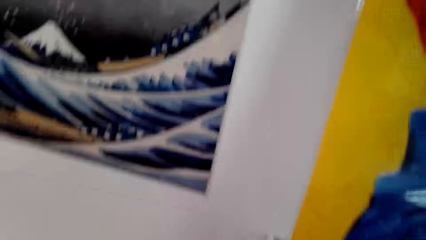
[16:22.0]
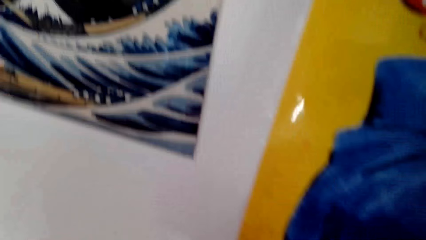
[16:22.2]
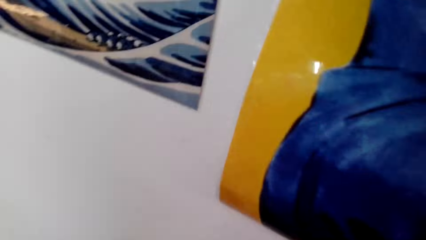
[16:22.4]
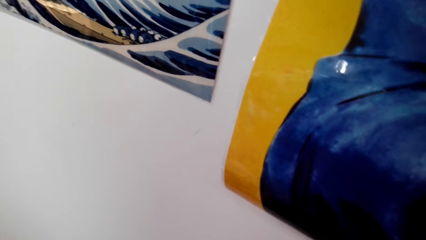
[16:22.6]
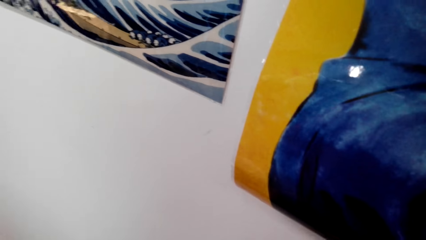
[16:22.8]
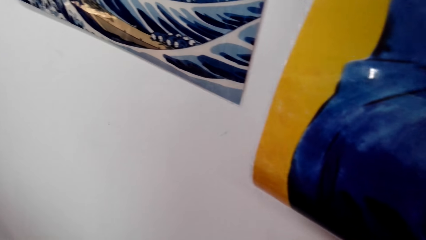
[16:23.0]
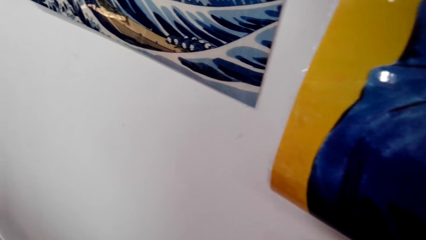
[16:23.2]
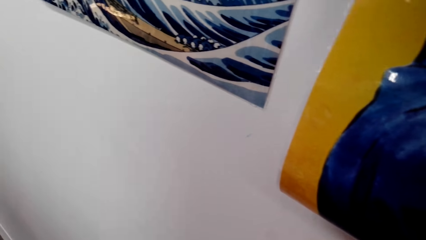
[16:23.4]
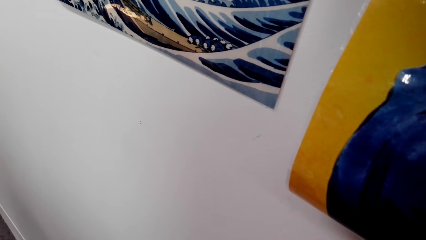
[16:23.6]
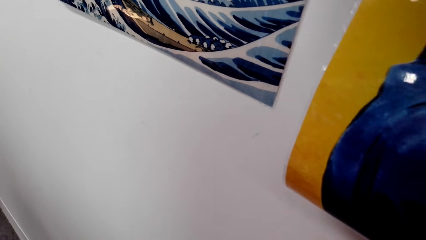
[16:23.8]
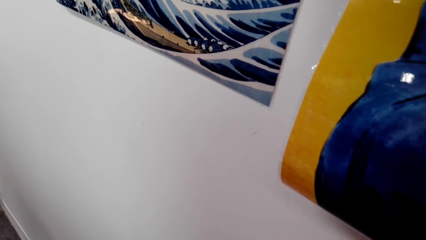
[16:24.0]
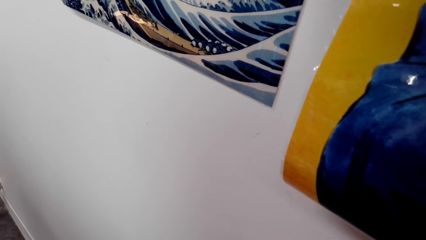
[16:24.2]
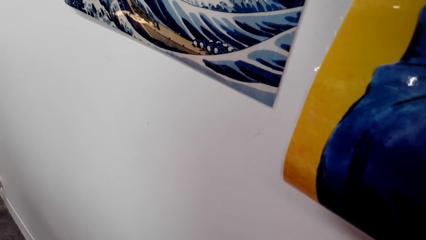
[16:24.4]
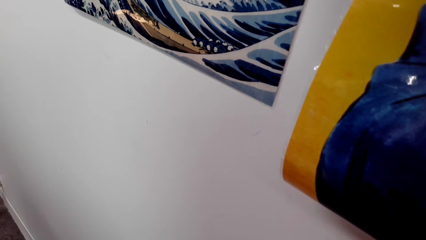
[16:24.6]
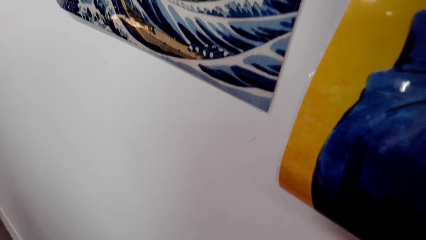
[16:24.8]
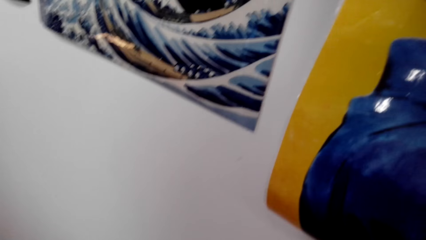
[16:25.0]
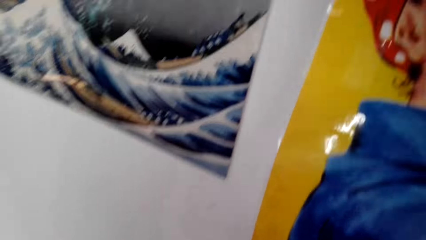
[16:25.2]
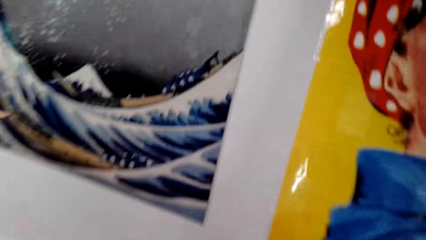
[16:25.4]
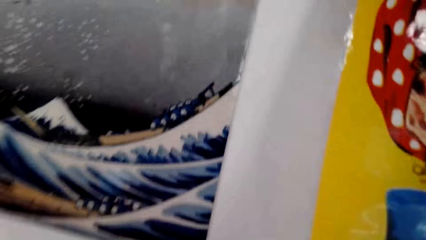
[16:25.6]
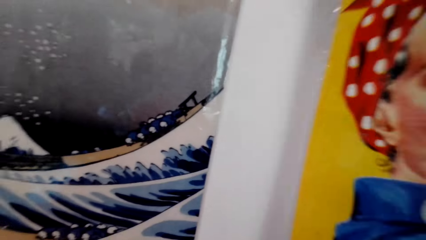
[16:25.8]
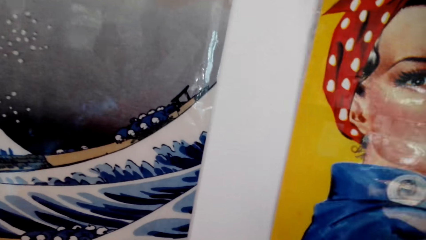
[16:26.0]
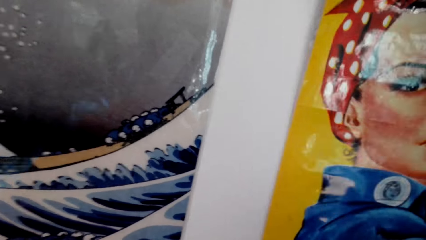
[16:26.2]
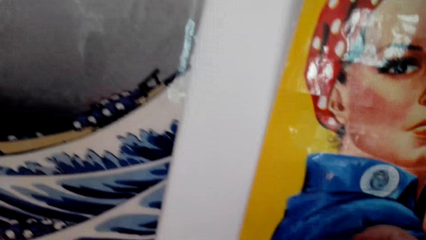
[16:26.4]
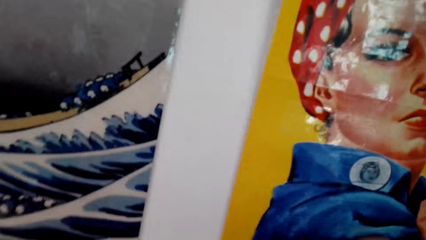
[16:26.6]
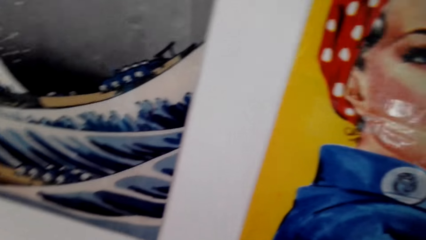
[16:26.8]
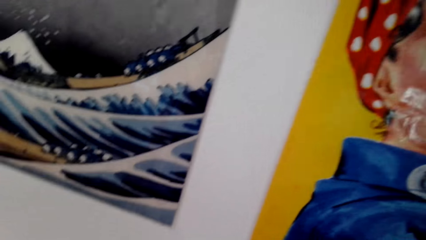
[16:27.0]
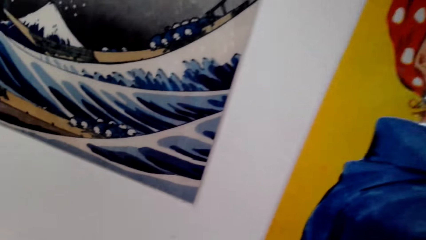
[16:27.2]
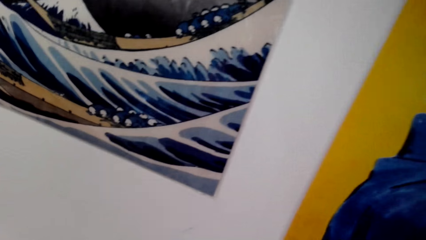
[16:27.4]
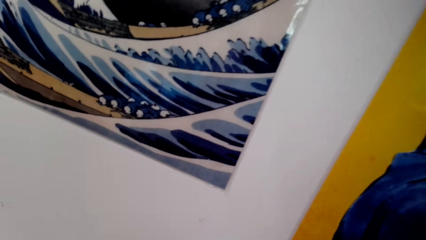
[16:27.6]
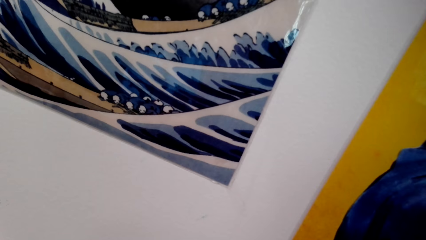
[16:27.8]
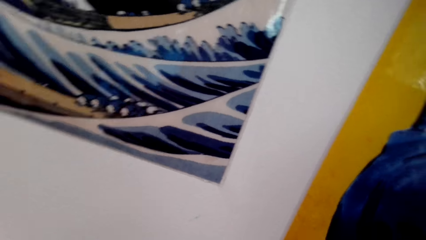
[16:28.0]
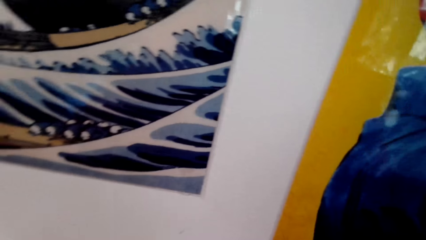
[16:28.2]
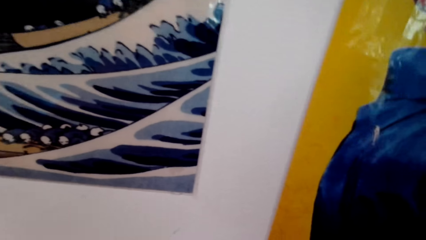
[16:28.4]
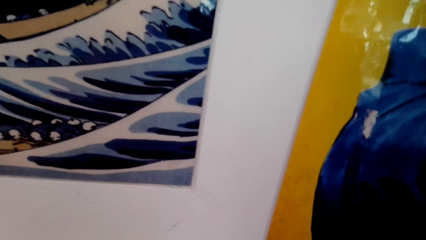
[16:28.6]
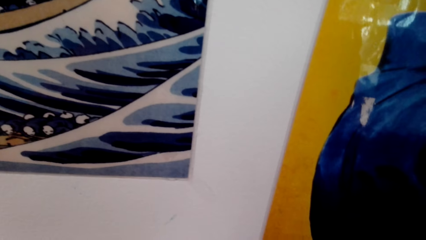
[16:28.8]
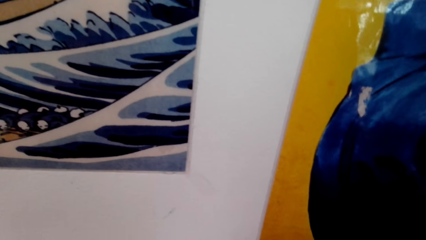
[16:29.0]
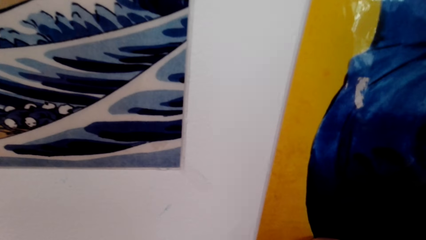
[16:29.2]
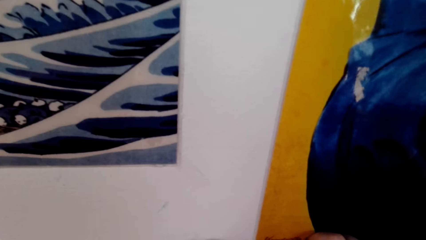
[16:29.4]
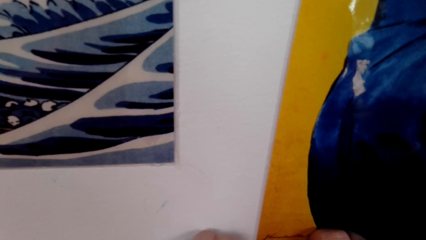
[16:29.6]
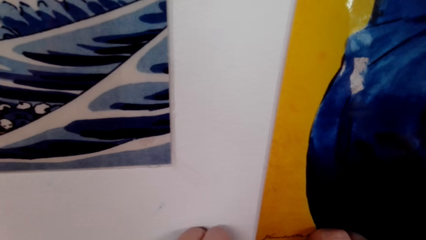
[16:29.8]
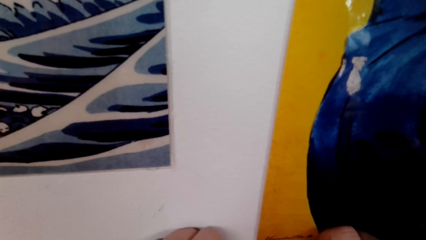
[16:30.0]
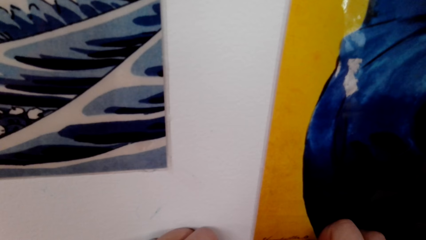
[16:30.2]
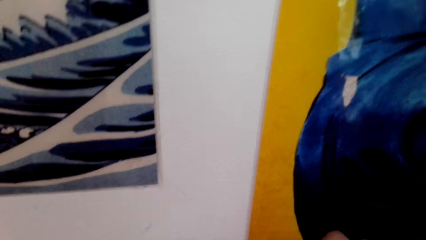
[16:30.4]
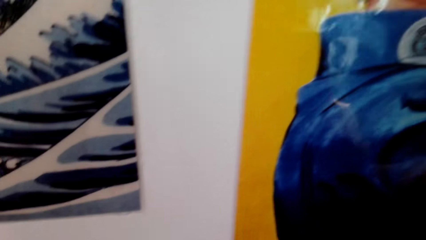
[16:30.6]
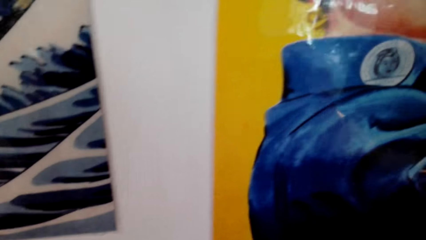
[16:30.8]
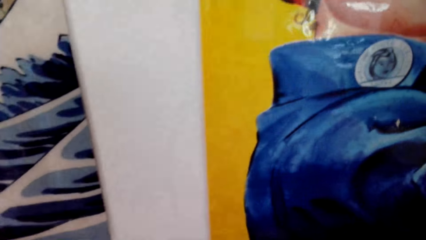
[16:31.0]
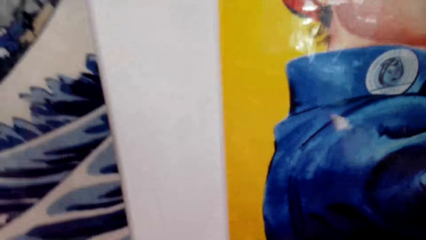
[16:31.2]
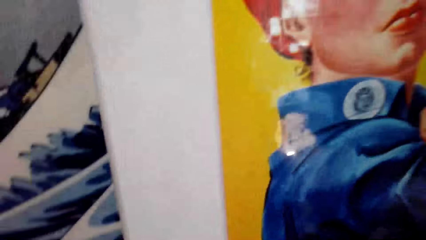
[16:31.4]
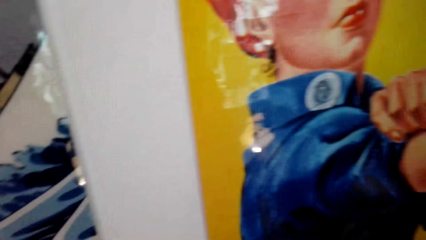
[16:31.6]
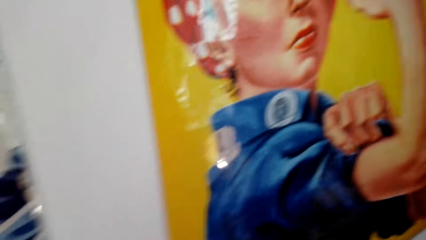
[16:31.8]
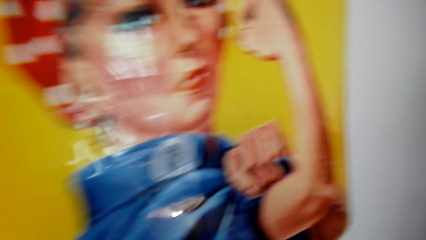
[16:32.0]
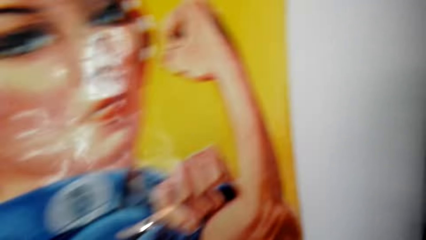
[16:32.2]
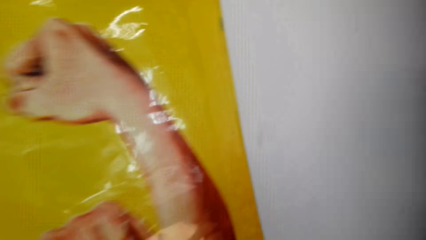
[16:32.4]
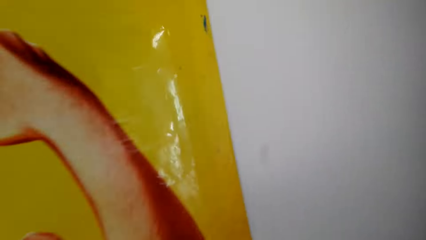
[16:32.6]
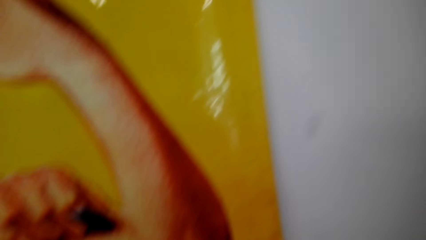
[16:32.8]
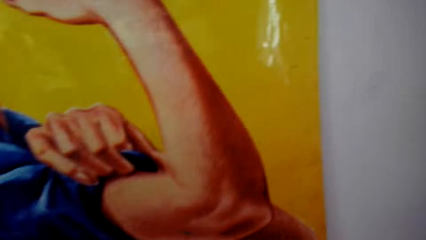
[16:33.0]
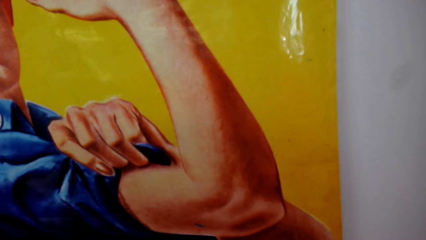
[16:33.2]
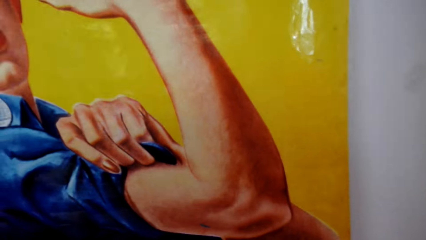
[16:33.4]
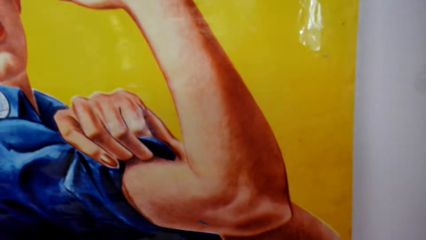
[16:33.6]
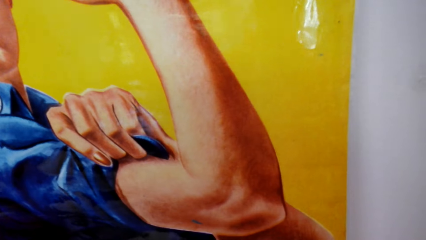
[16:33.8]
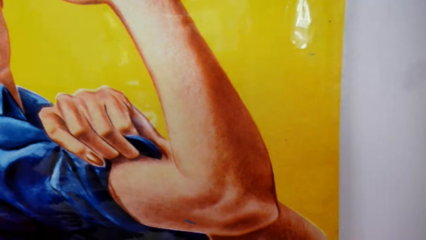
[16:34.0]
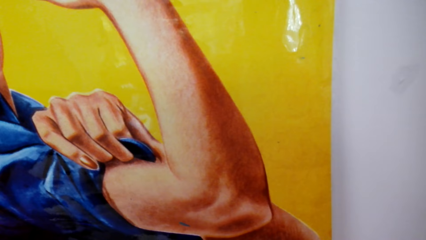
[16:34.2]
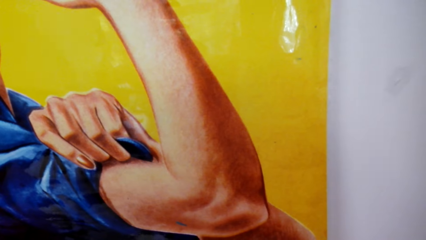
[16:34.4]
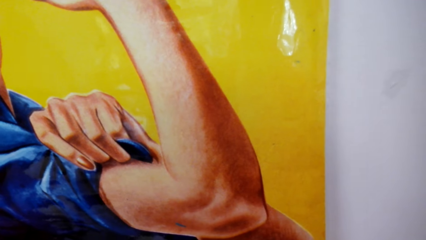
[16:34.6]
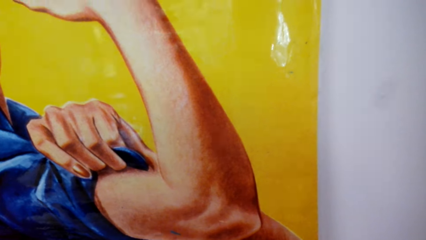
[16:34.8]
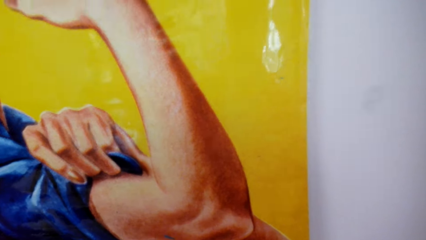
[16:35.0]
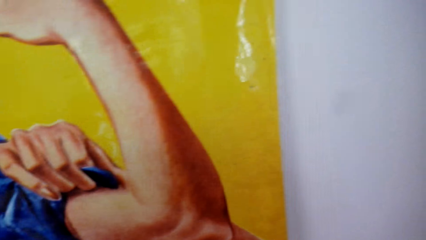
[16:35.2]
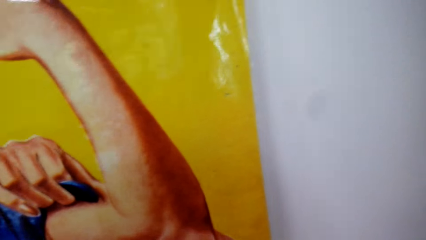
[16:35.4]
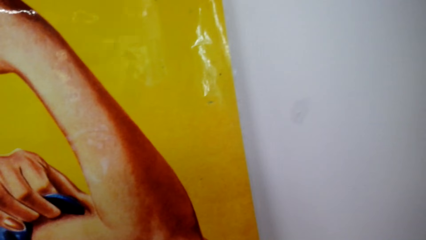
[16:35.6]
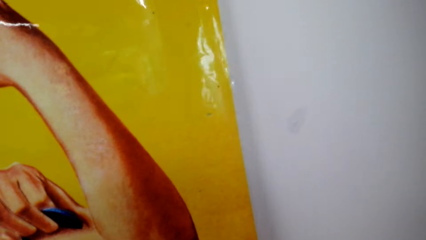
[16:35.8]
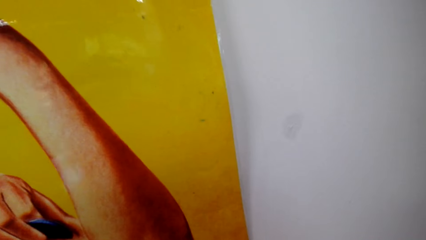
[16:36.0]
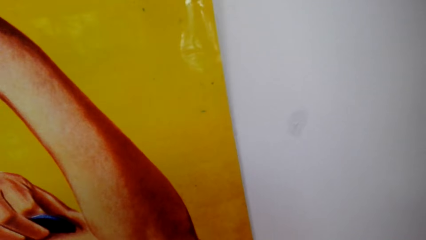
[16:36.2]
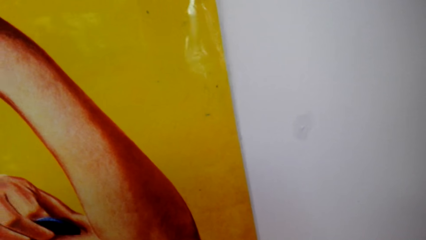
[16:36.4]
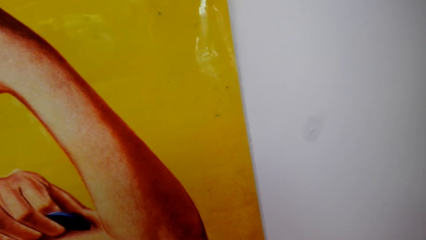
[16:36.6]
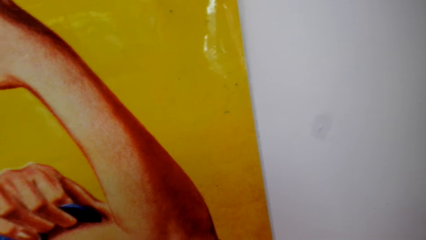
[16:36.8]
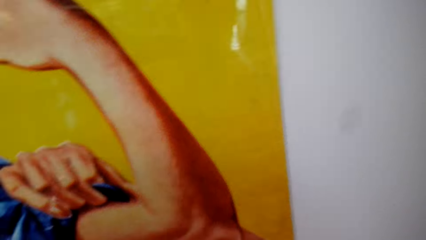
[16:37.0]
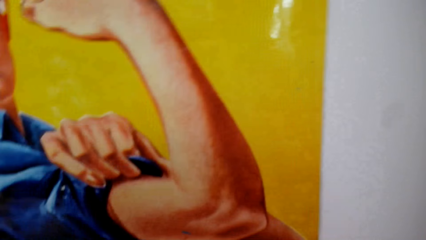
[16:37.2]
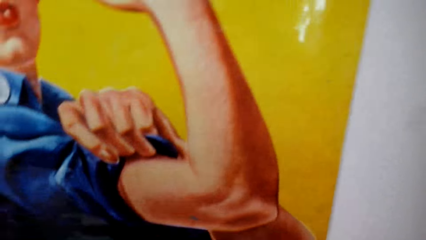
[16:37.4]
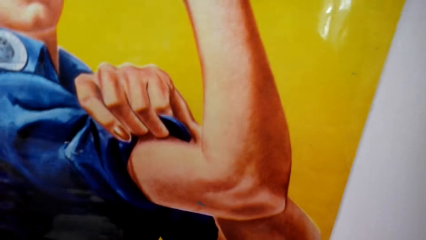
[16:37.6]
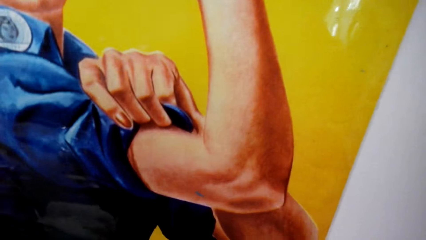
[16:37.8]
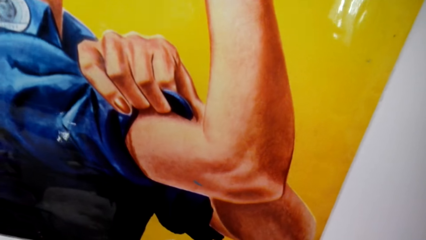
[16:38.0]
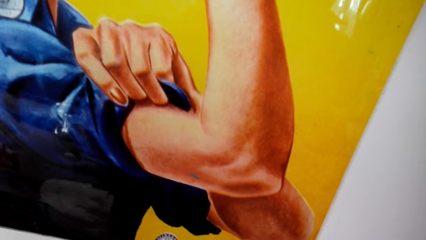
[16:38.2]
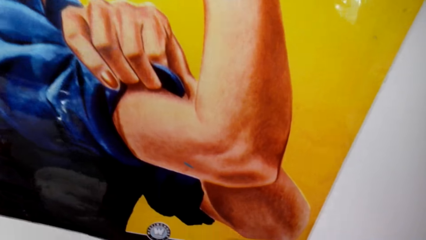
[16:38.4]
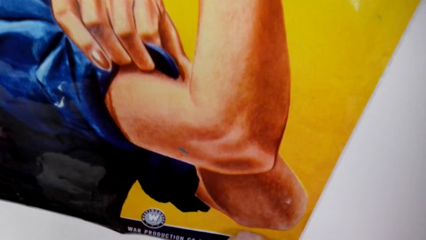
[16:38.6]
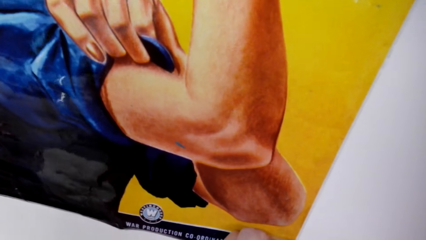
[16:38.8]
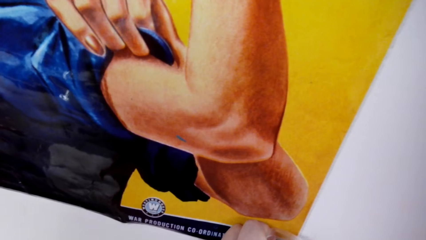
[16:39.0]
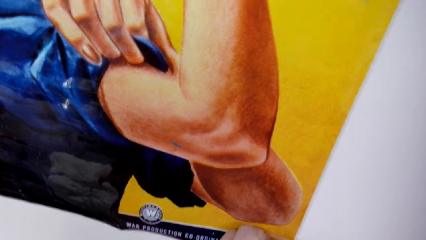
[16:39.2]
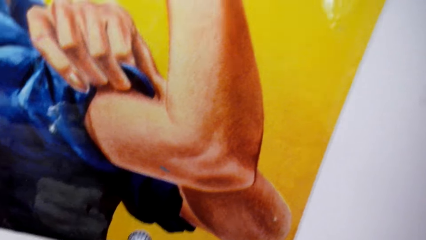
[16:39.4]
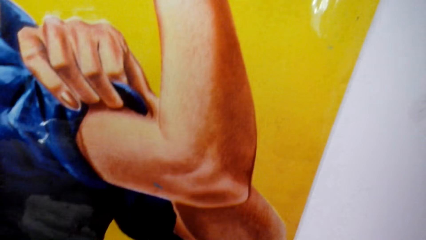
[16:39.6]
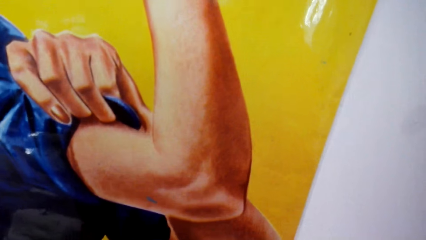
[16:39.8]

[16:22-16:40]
The camera wearer looks around. They look around the wall. They tape the poster on the wall. They look around the wall. They look on the wall art paper.
